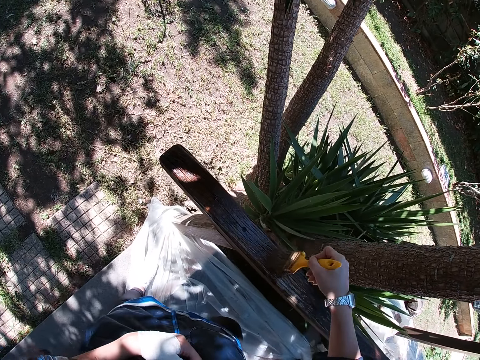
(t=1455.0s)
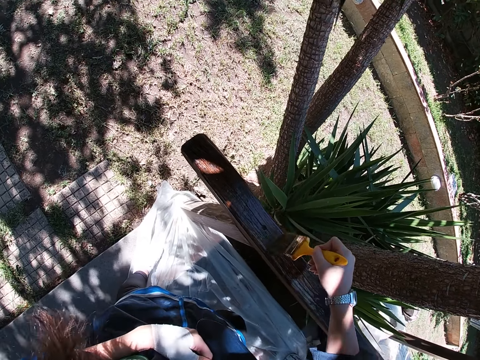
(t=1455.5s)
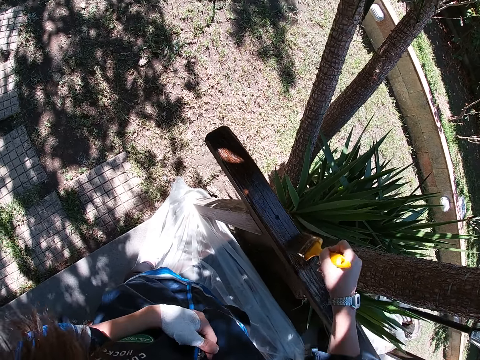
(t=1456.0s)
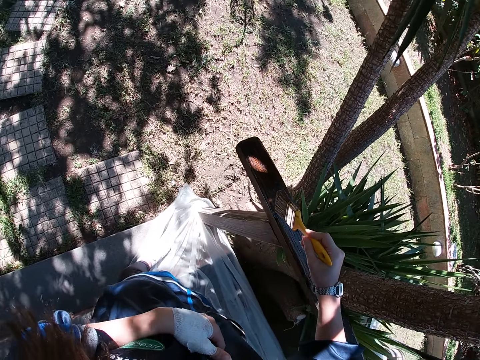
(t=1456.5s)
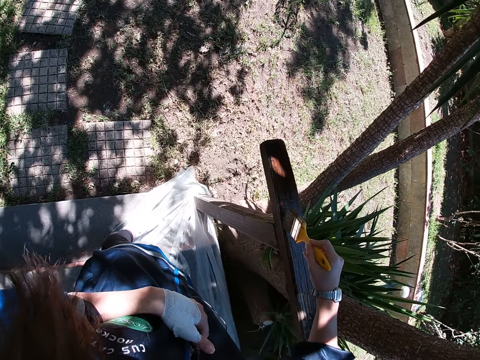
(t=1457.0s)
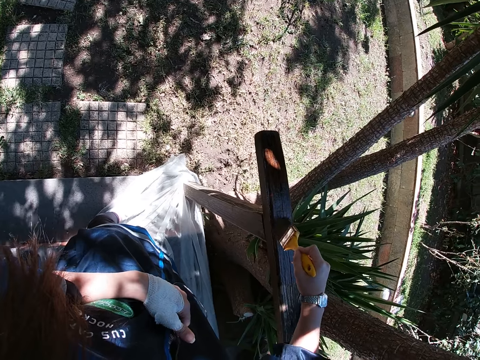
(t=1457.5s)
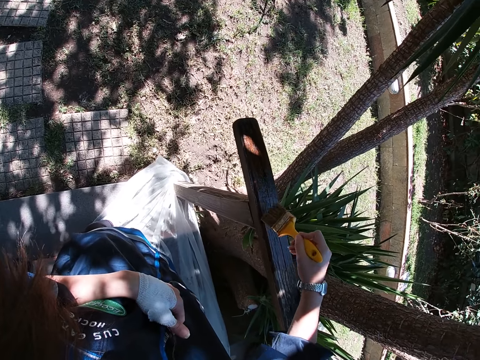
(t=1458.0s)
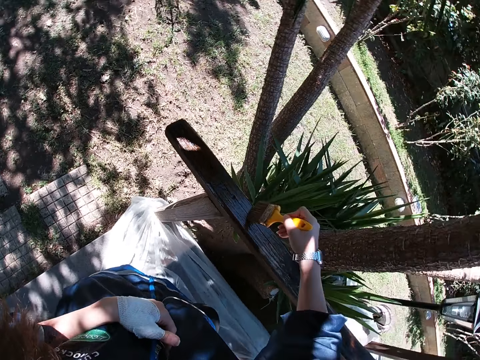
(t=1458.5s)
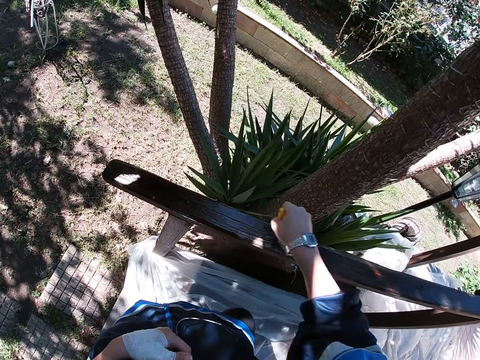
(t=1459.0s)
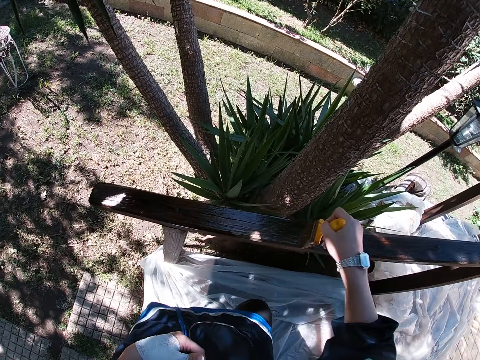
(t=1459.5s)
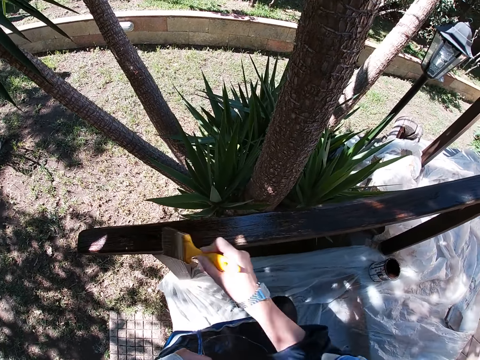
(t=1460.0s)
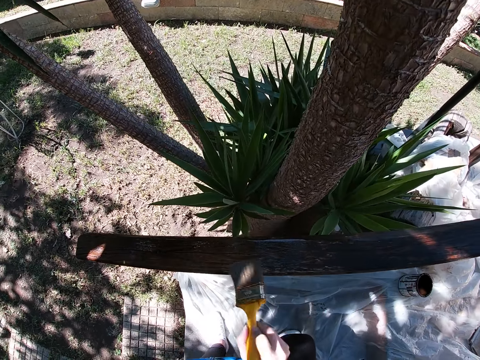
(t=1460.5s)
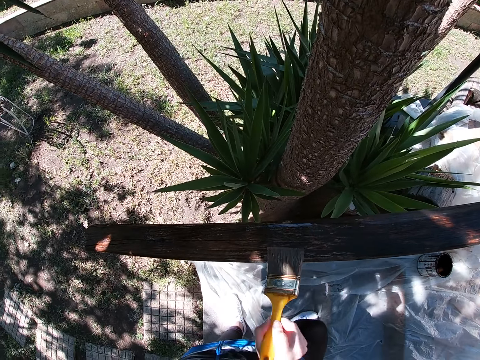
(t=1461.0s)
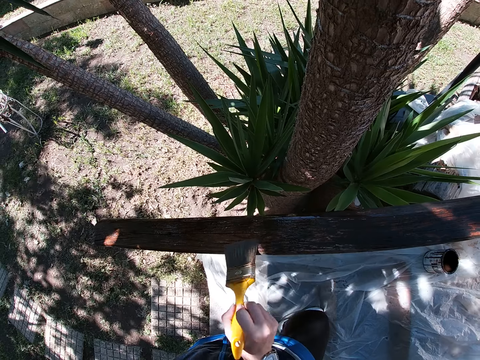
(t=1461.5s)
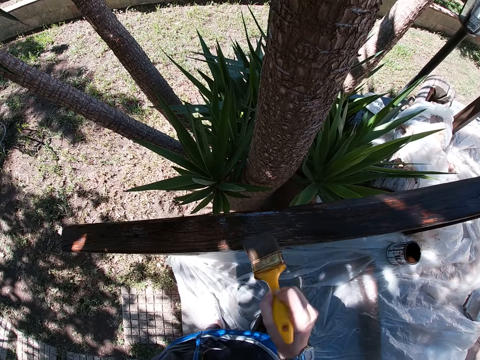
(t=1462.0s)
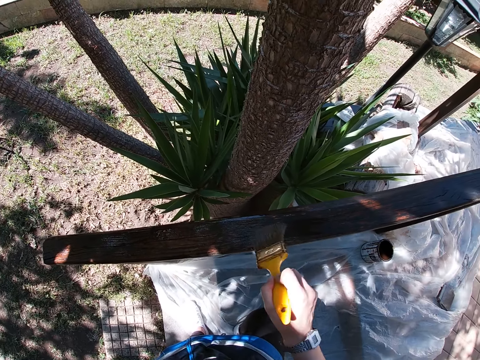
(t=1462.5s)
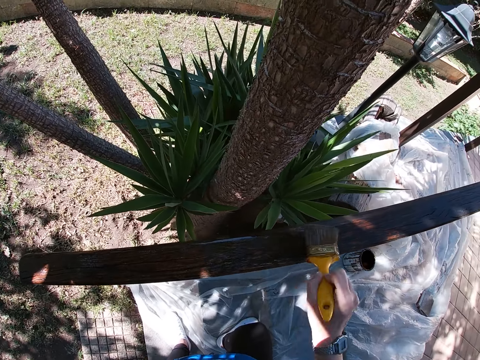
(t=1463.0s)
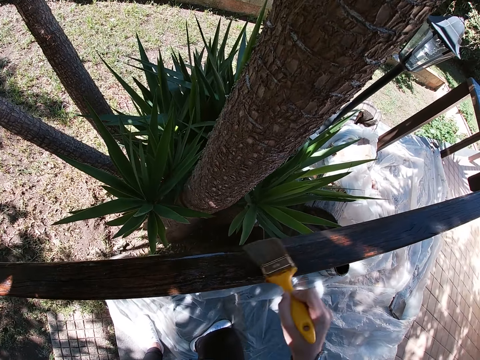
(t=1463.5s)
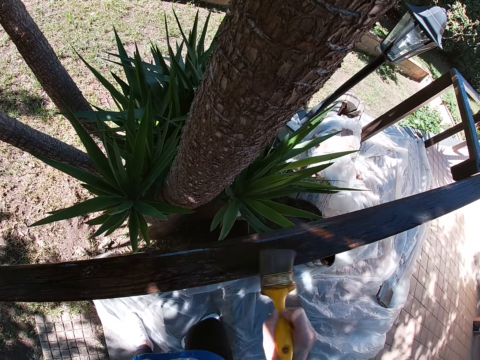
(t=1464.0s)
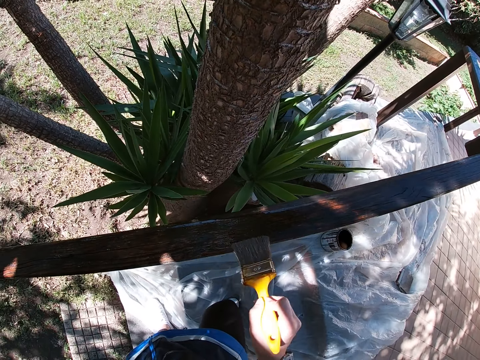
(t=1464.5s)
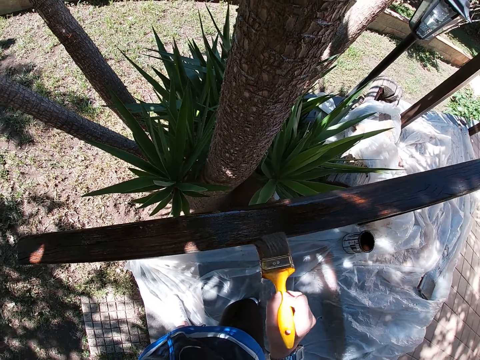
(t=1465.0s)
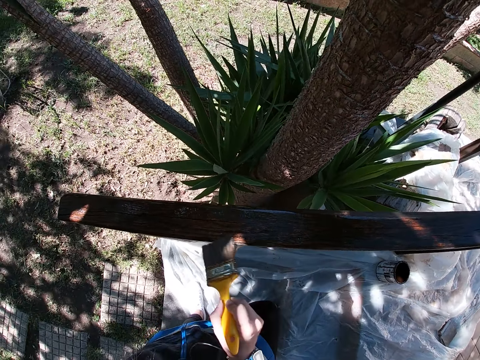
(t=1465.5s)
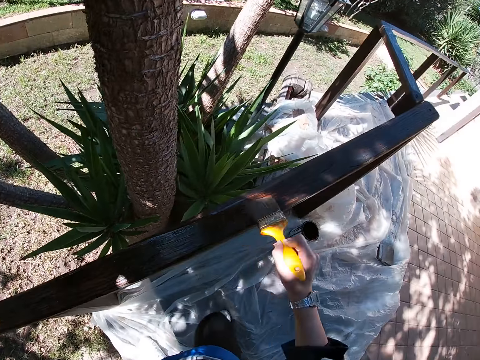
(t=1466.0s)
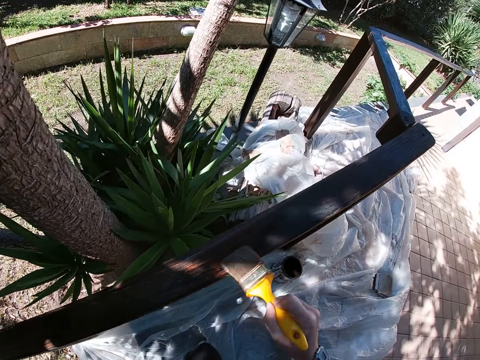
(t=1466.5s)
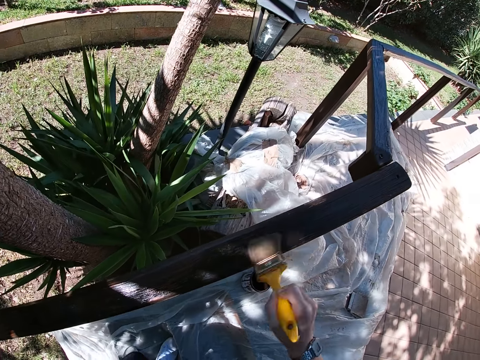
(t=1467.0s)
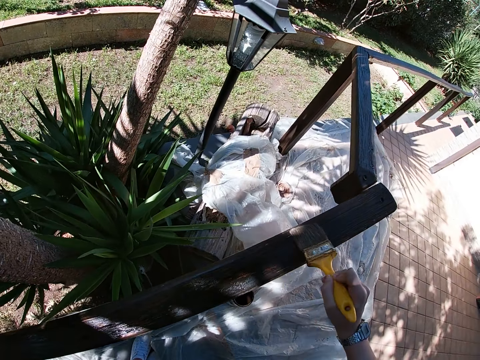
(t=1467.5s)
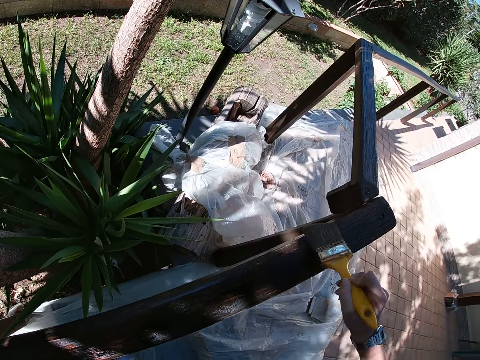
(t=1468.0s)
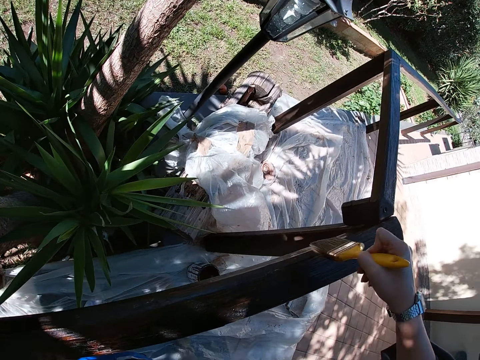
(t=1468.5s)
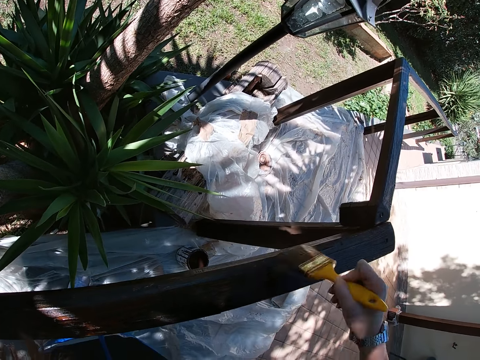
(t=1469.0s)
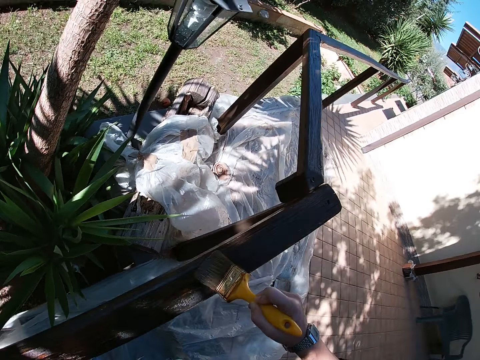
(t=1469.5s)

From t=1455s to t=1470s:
The camera wearer paints the wood with the paint brush.

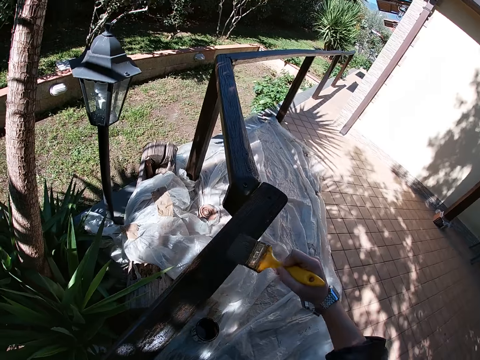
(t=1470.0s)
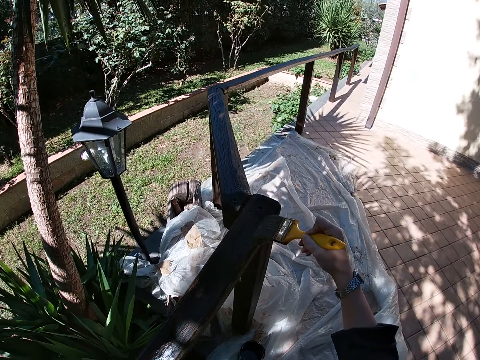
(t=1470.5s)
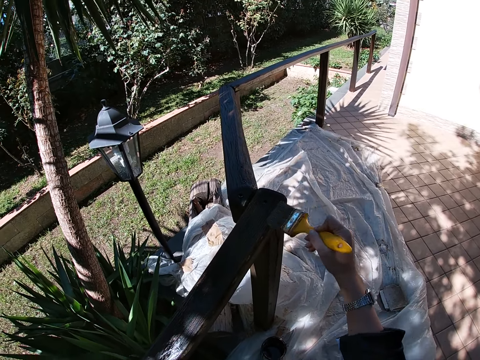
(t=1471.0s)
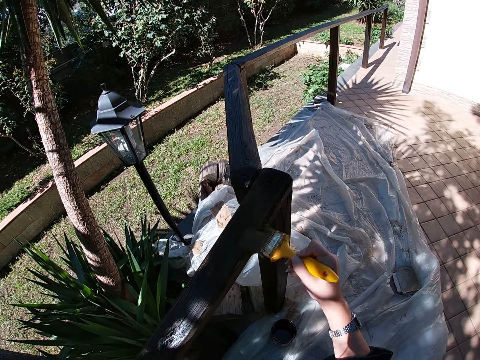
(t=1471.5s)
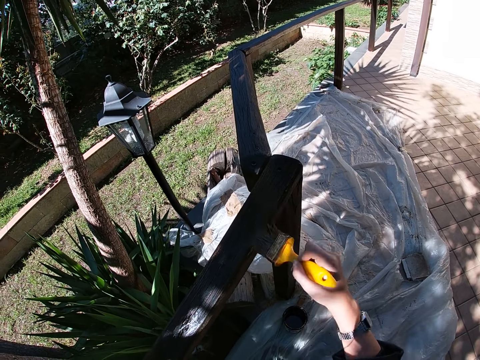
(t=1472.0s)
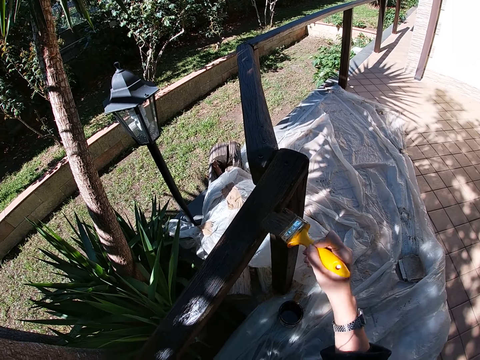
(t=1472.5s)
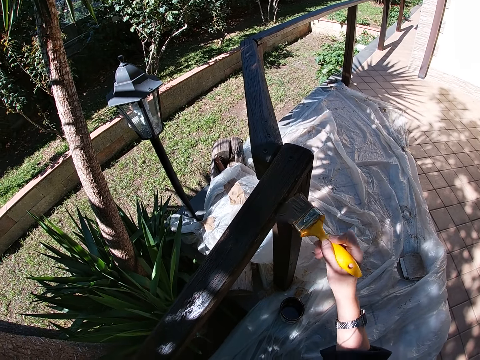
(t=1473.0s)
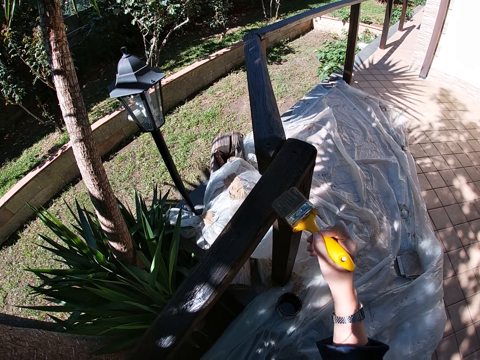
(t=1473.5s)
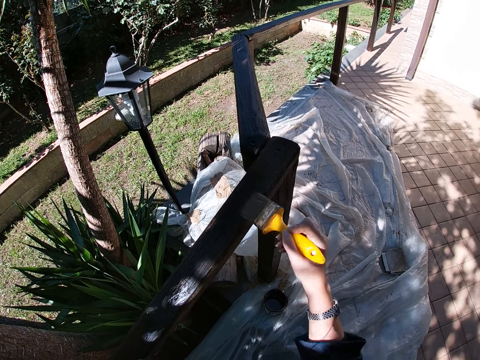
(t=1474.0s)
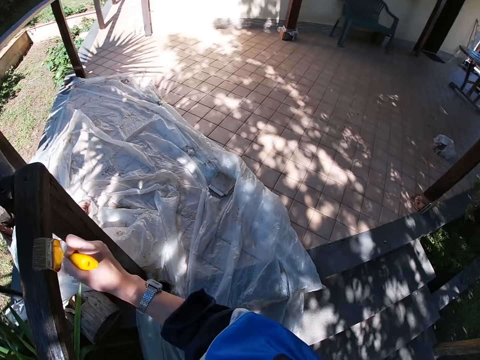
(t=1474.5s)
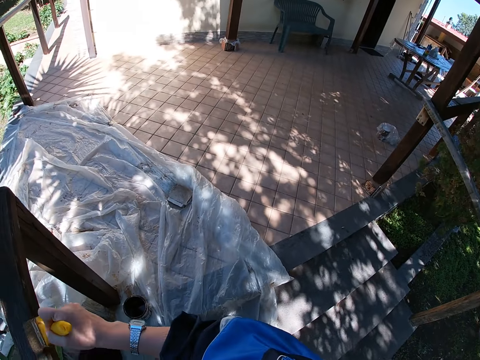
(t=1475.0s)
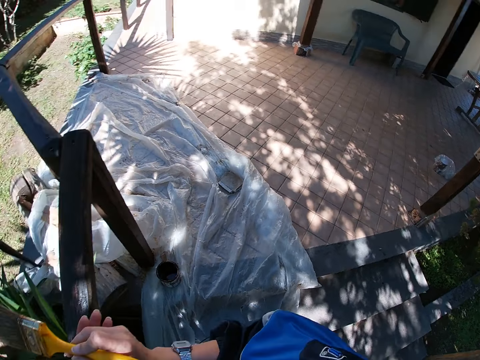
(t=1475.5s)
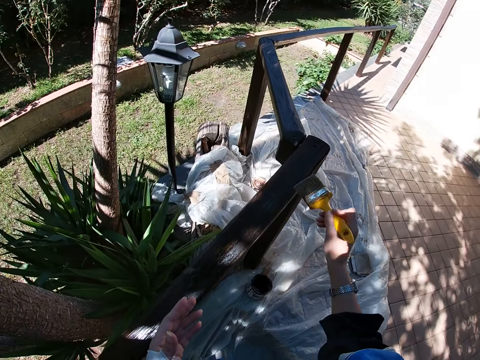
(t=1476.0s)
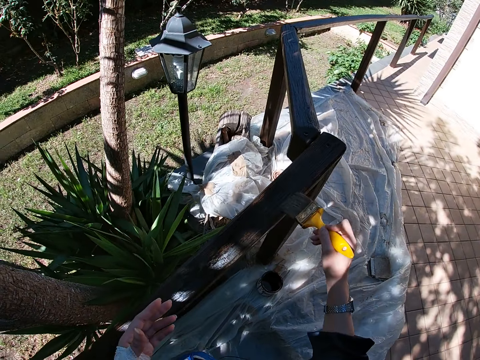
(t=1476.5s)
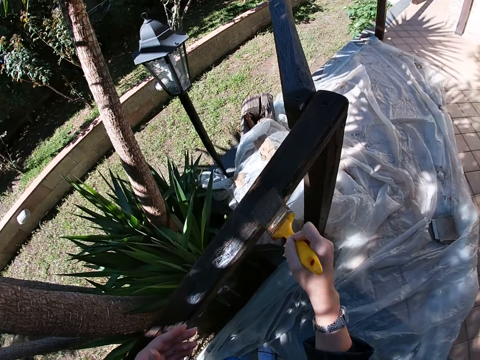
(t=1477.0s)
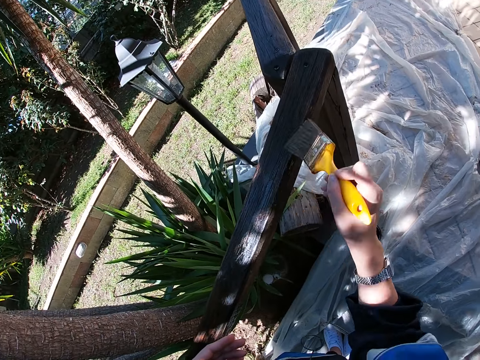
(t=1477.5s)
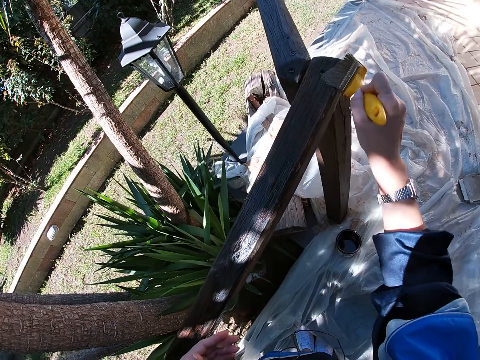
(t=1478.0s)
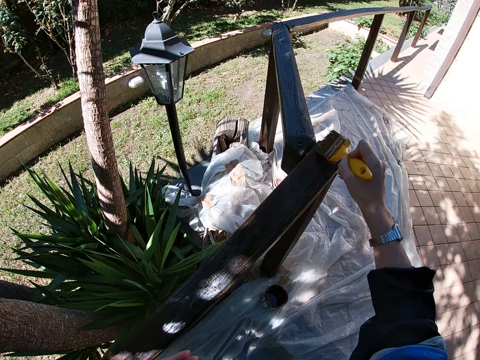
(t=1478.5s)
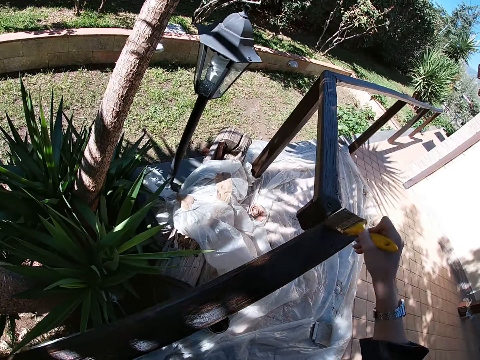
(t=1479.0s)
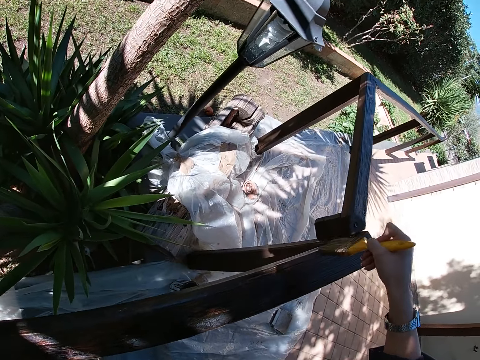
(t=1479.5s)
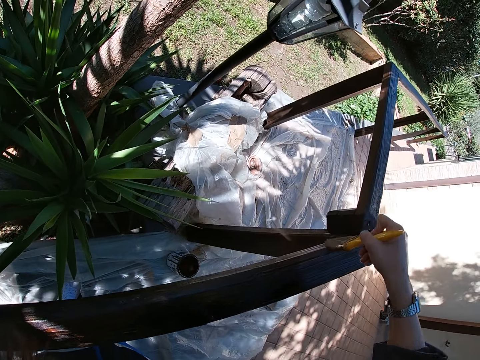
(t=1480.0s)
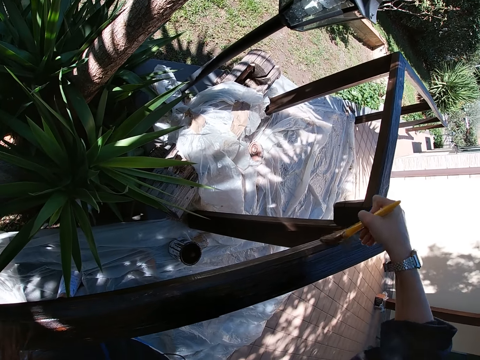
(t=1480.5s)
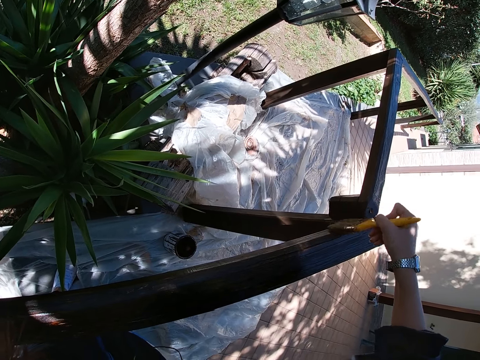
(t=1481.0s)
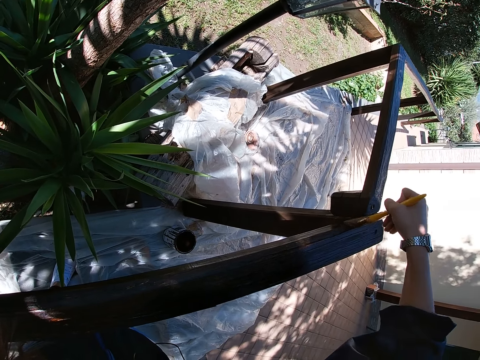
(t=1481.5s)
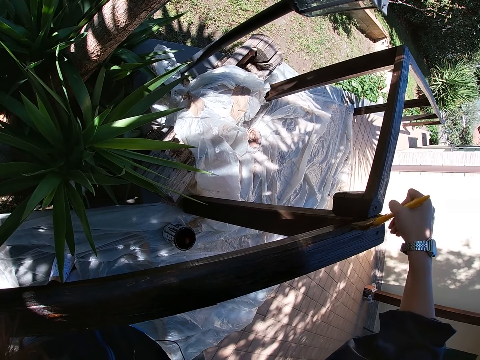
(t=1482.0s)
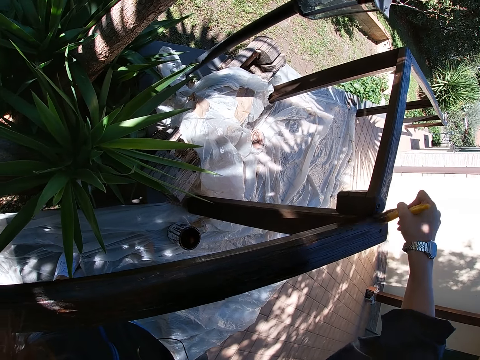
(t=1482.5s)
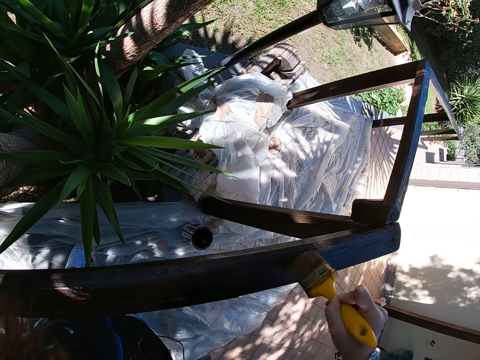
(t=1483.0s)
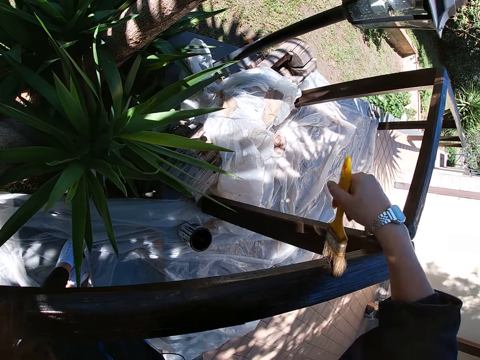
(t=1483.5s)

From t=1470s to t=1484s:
The camera wearer cleans her right hand with her left hand. She paints the wooden balcony rail with the paint brush in her right hand.
